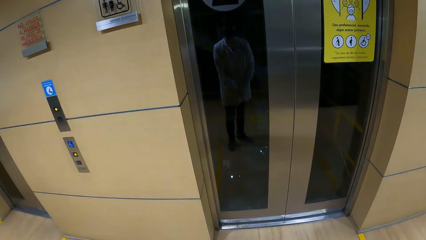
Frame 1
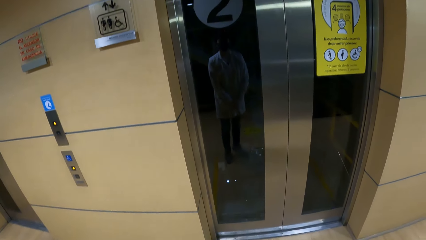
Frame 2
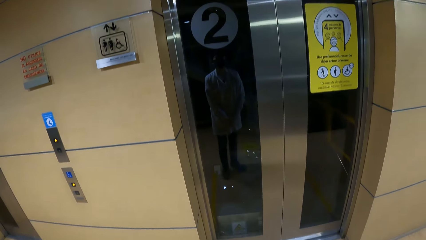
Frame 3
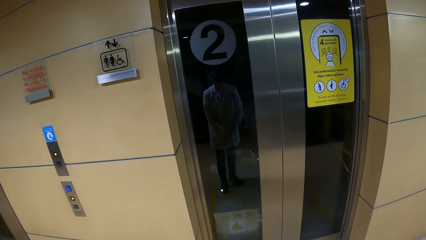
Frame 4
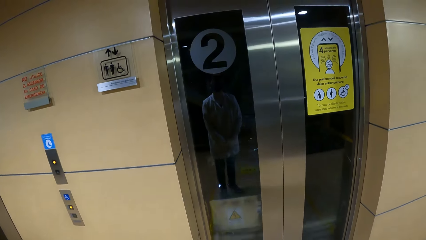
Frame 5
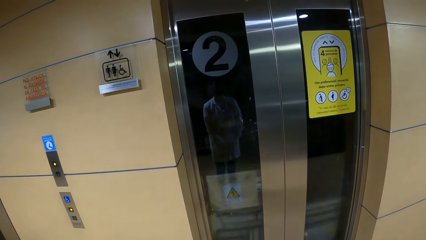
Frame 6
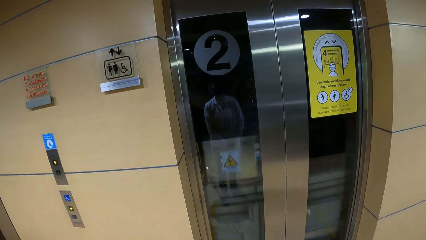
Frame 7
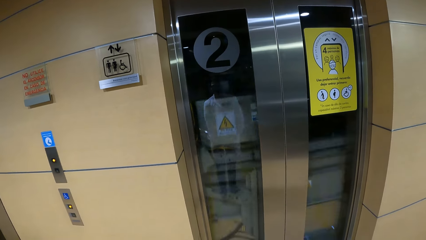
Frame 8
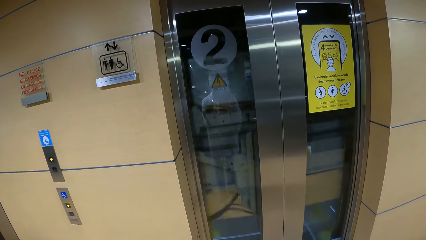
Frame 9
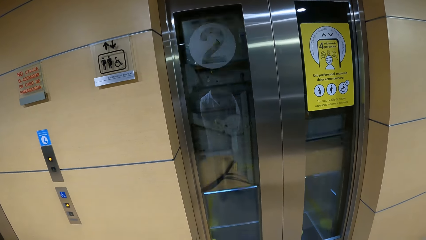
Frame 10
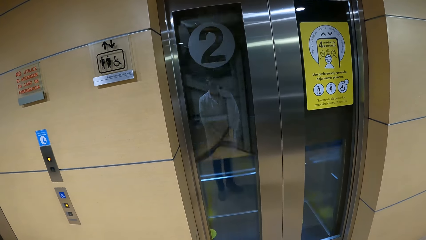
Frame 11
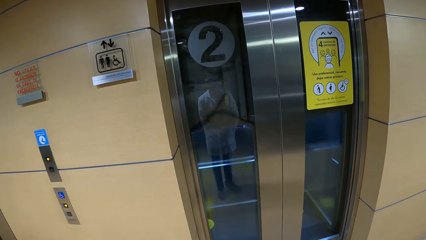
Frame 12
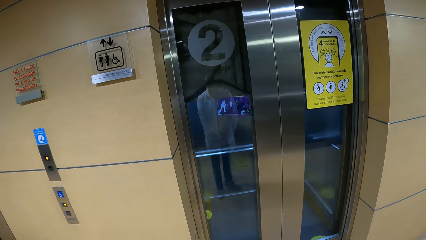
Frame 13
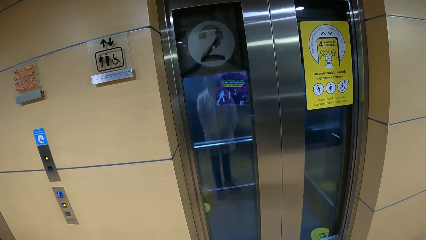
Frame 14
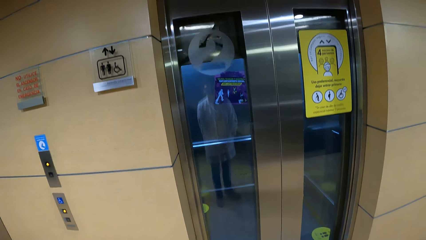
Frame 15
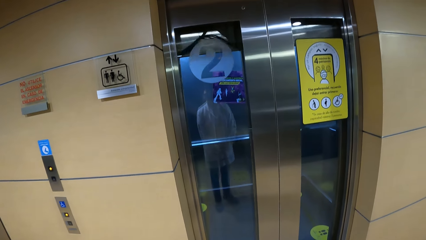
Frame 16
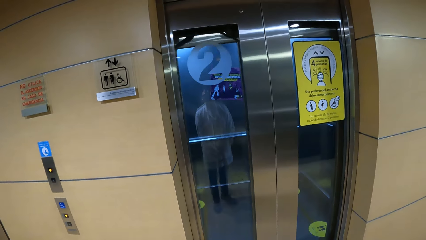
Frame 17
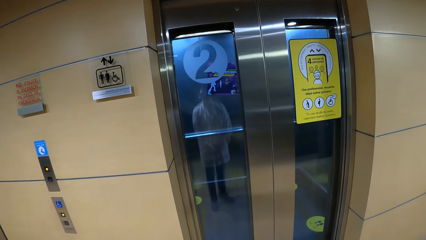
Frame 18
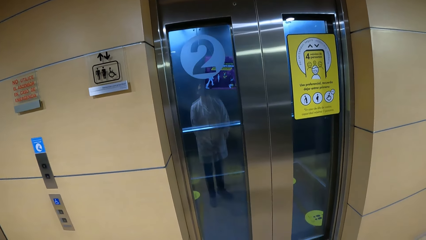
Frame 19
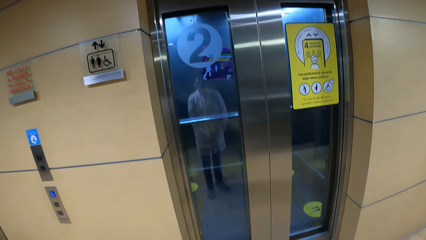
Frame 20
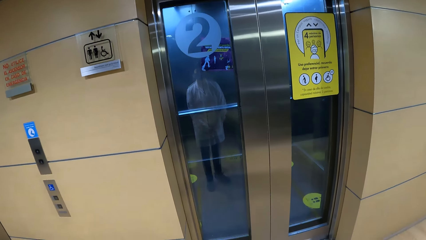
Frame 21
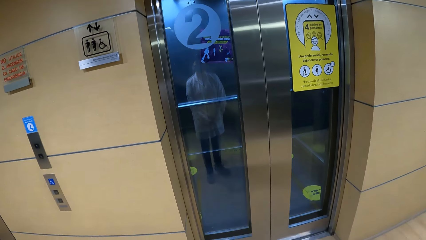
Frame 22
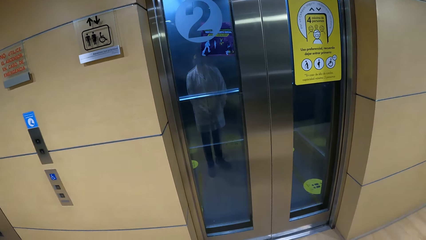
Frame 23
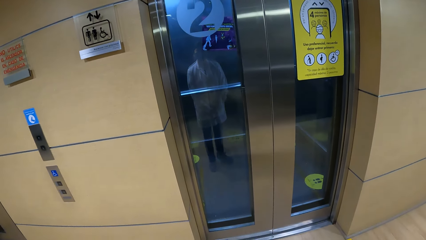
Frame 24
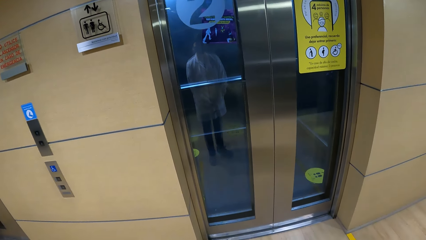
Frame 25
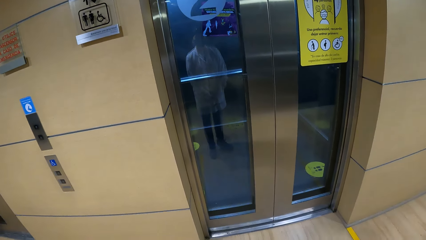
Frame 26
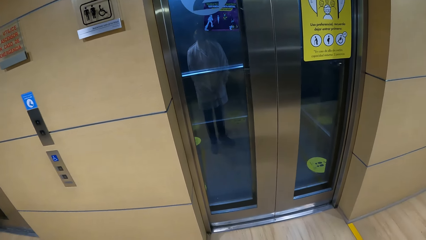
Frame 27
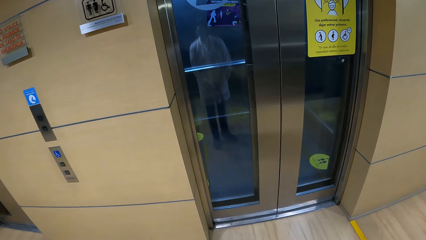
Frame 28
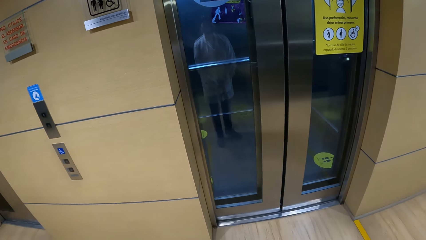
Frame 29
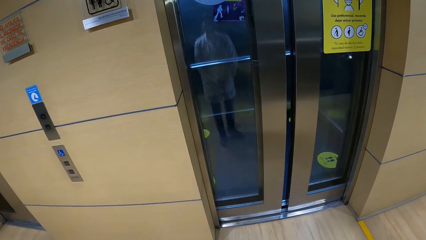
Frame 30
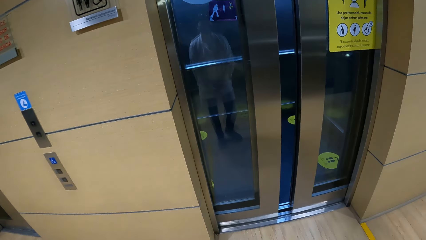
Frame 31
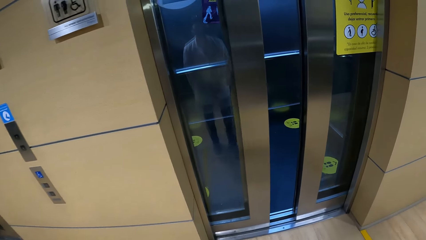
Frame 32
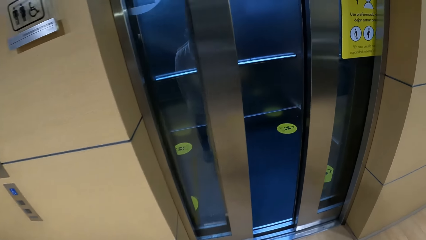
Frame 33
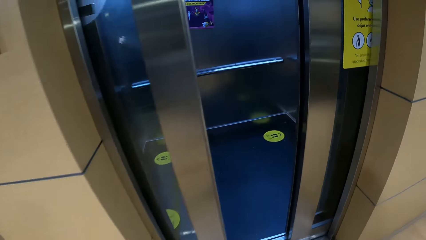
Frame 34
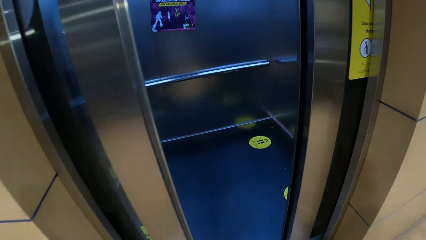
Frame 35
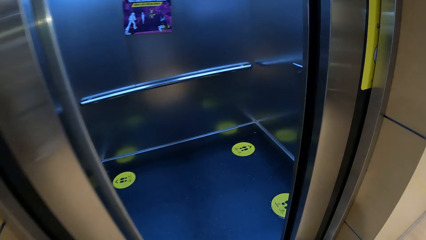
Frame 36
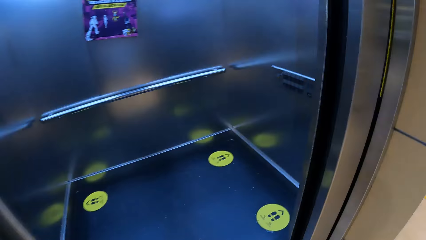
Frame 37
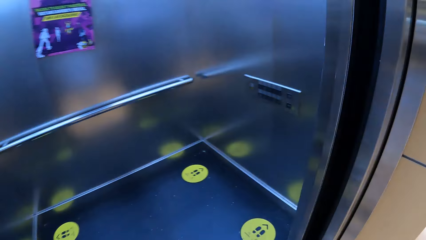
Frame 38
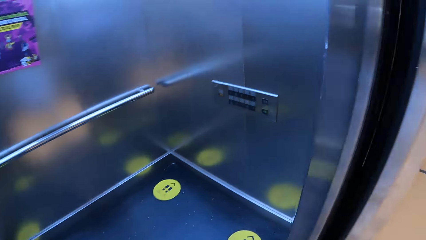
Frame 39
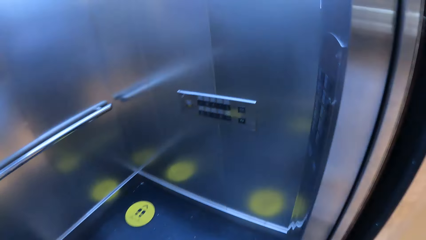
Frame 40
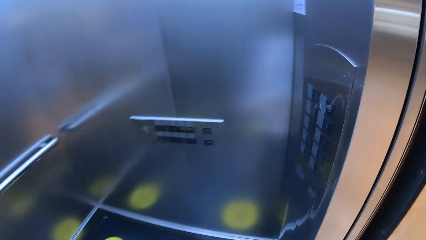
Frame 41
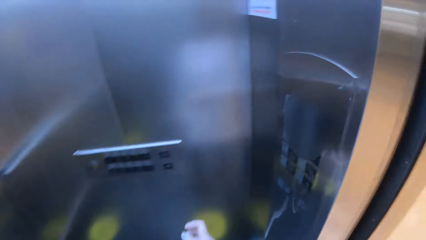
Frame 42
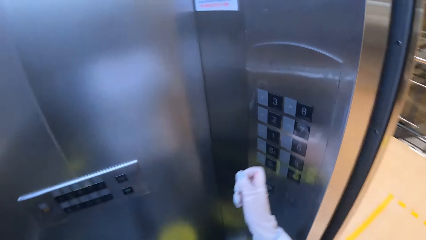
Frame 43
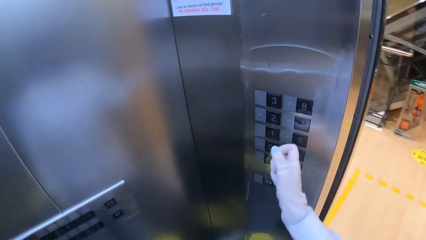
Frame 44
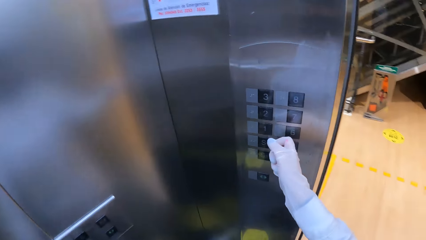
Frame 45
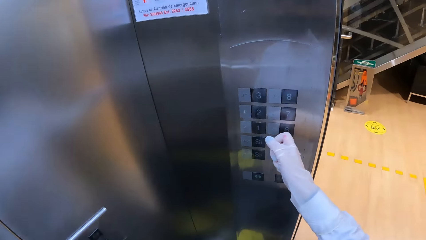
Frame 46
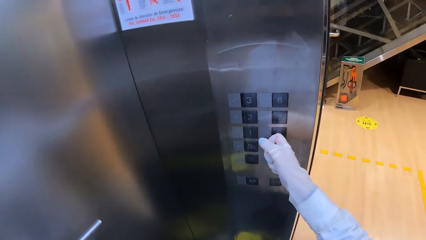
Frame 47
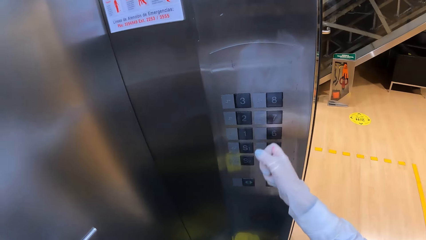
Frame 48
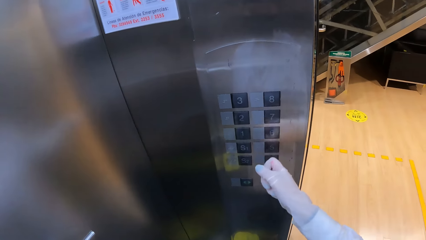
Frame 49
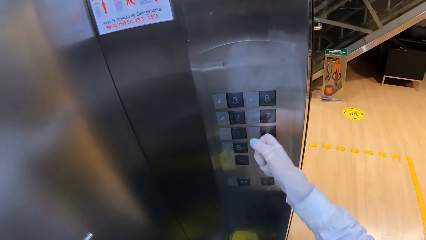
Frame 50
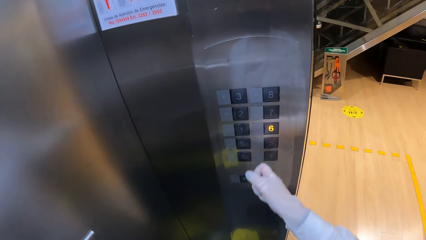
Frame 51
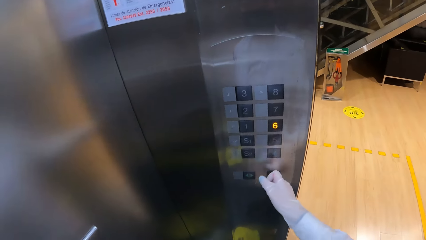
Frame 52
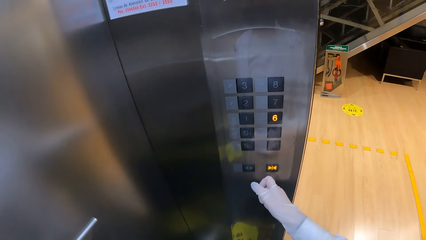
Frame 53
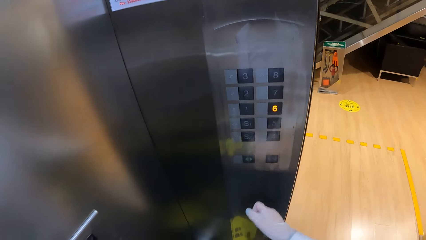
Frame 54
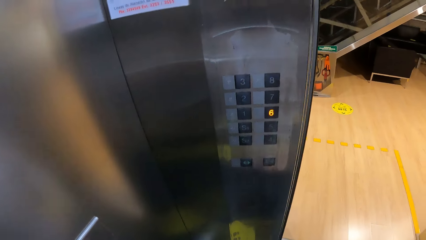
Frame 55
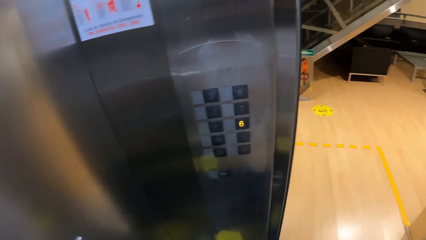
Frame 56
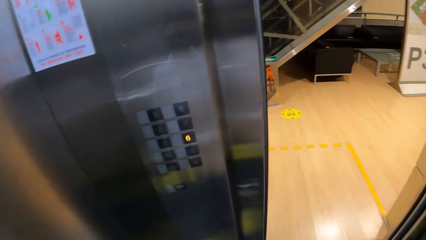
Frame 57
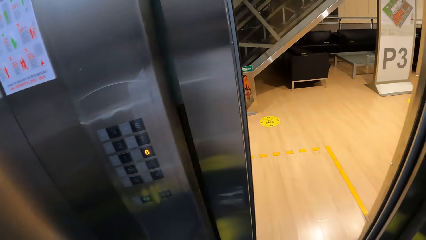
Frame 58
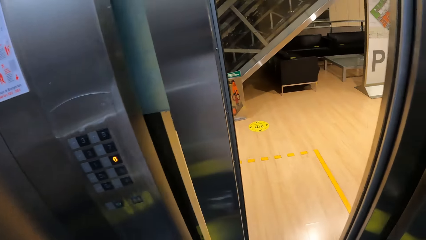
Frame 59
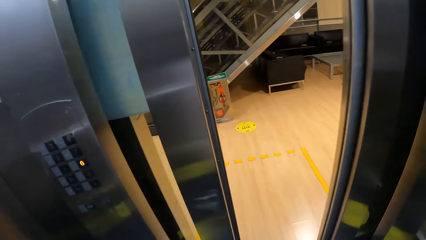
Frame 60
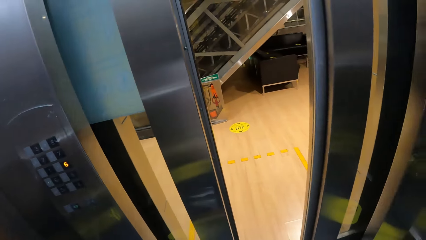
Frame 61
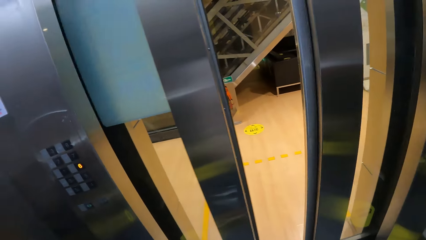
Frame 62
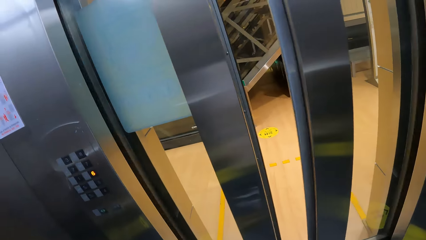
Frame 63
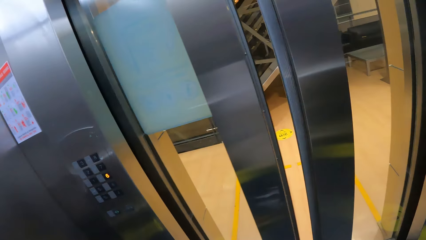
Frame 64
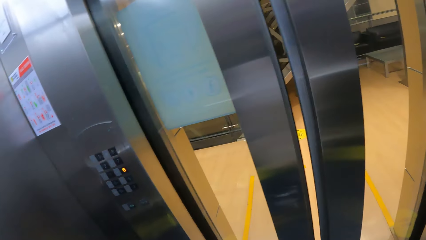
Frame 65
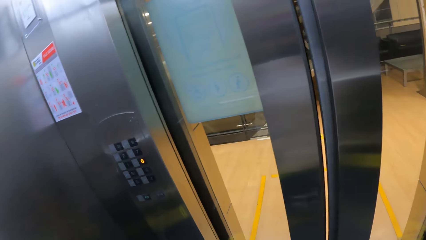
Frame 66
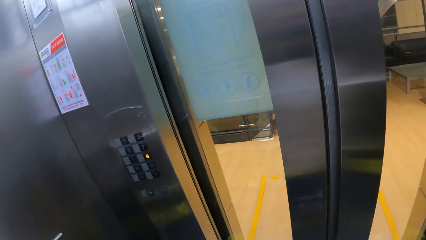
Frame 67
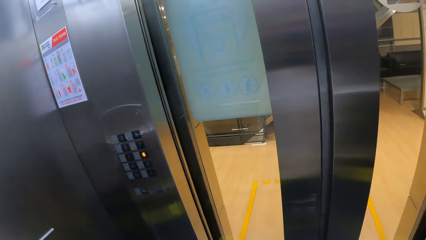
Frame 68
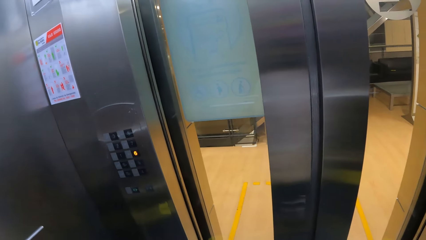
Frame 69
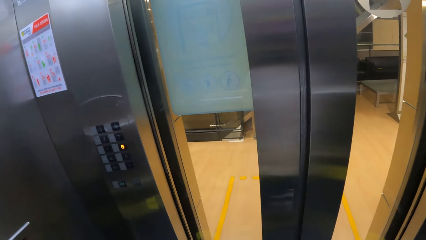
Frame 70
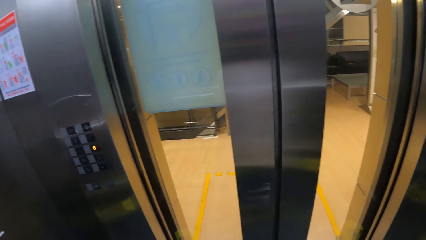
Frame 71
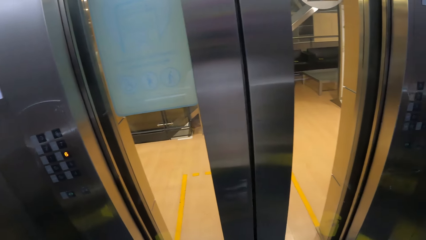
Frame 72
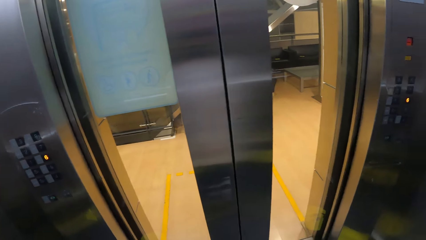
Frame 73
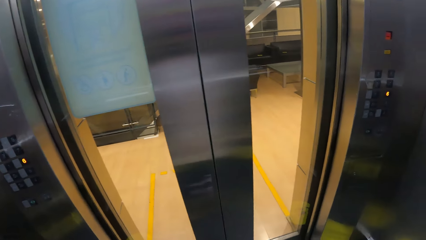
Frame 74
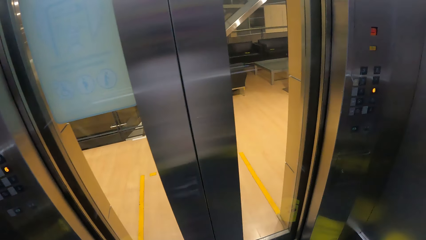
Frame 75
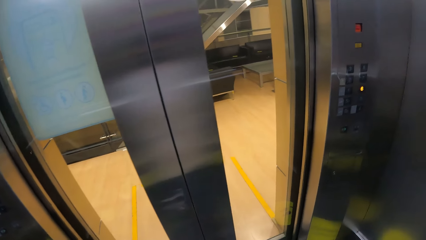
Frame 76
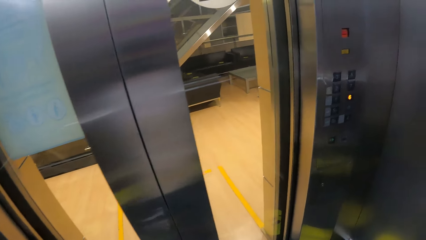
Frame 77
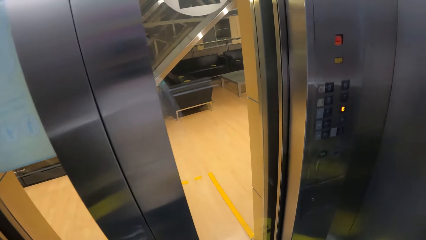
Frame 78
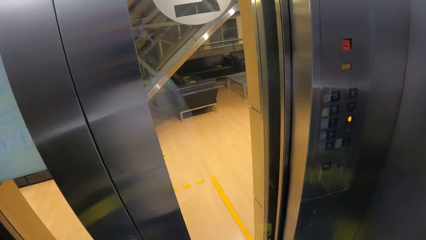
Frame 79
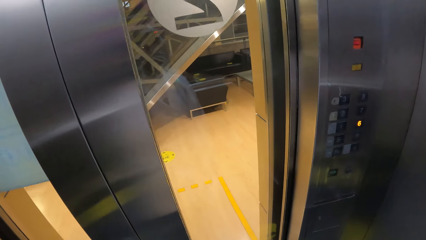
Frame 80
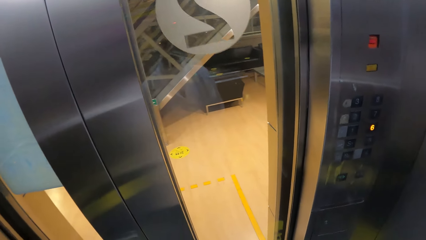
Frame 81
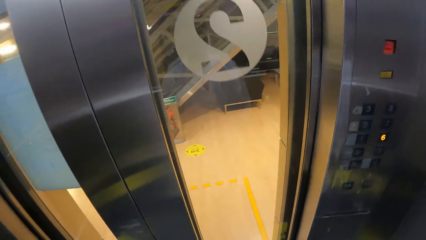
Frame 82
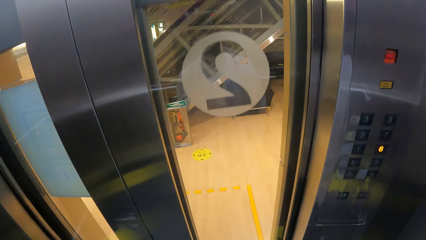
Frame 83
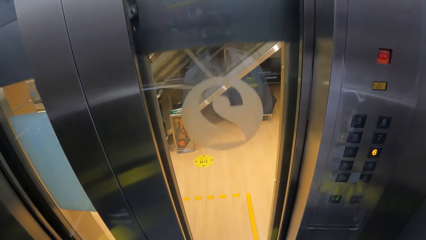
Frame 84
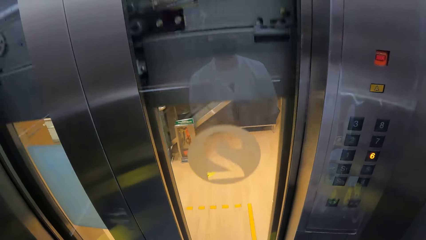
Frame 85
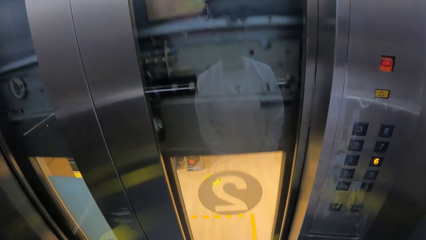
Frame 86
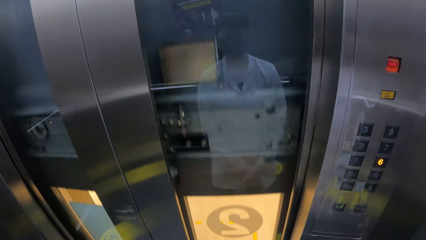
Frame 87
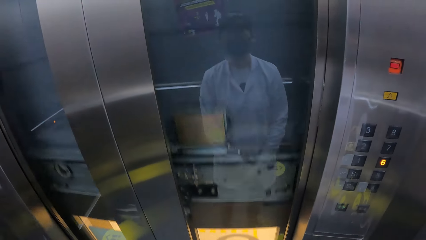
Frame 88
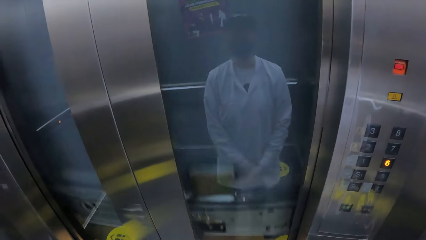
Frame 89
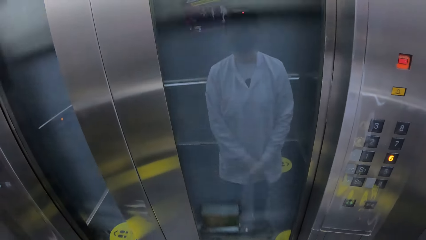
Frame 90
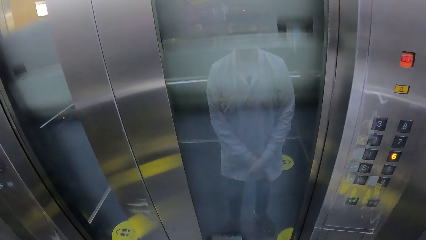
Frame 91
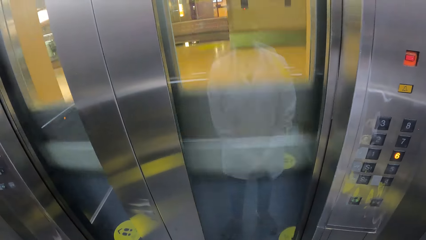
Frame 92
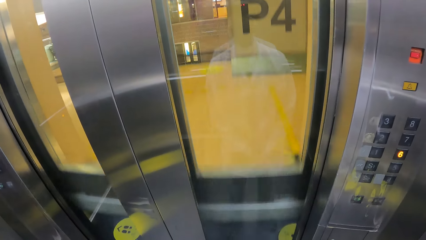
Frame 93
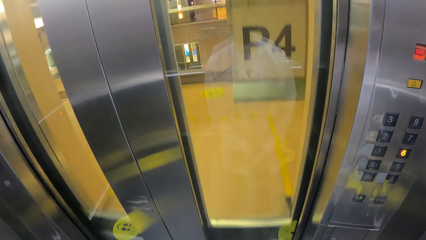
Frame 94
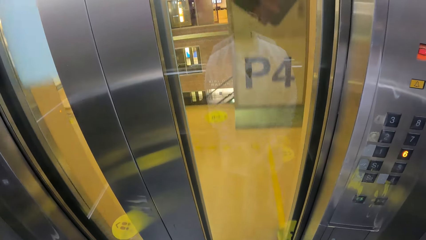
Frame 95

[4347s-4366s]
The camera wearer walks into the elevator. She operates an elevator switch panel with her right hand. She moves down the laboratory with the elevator.
